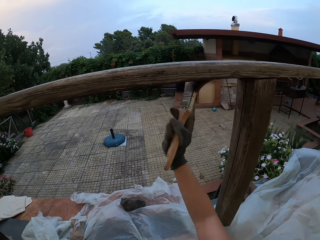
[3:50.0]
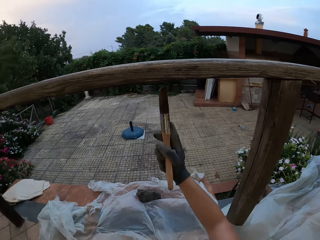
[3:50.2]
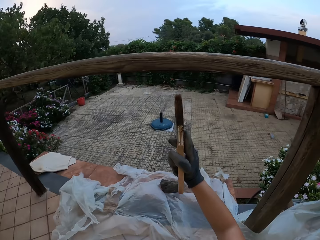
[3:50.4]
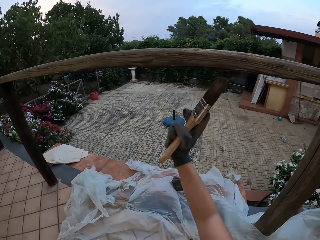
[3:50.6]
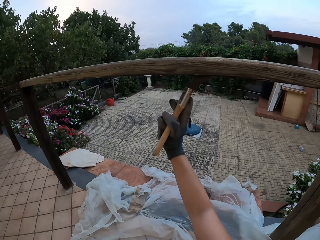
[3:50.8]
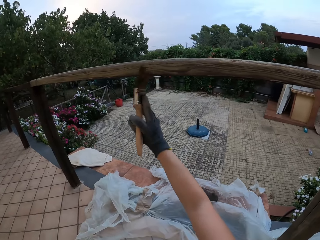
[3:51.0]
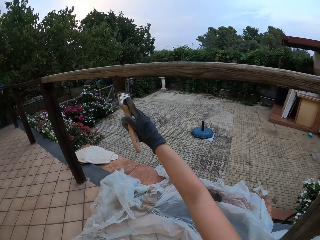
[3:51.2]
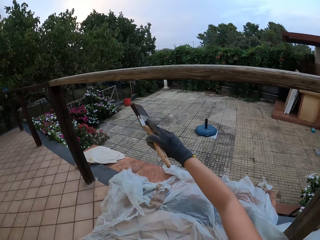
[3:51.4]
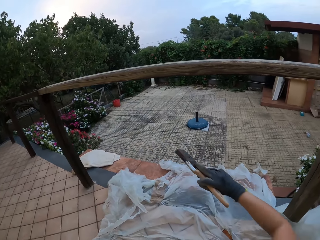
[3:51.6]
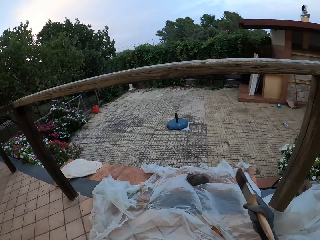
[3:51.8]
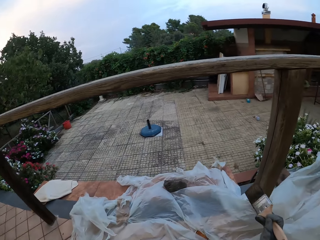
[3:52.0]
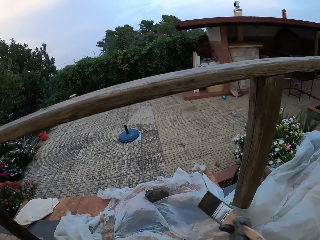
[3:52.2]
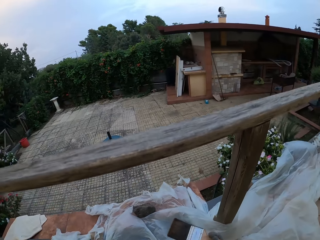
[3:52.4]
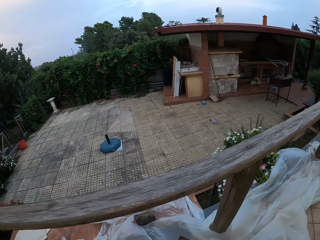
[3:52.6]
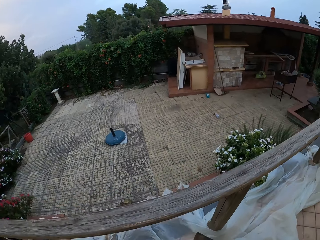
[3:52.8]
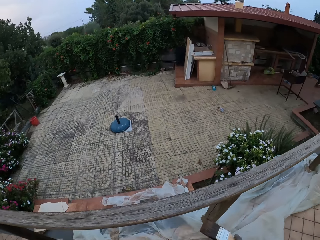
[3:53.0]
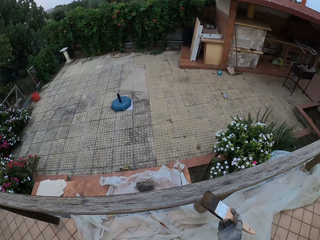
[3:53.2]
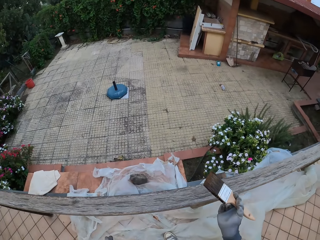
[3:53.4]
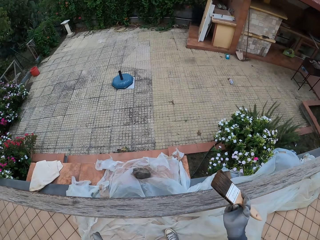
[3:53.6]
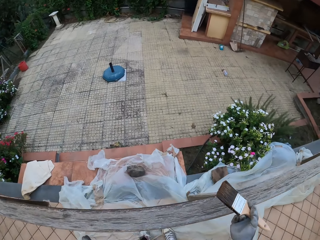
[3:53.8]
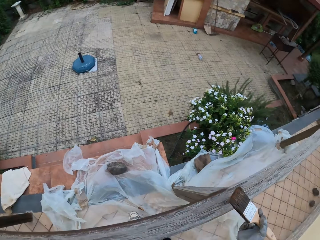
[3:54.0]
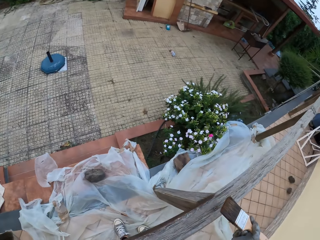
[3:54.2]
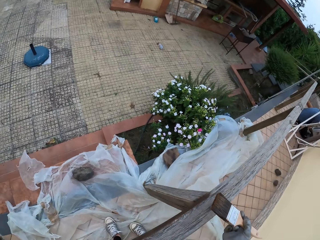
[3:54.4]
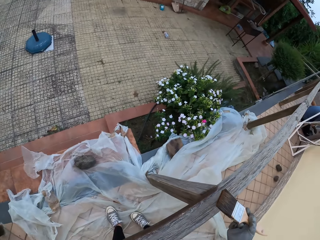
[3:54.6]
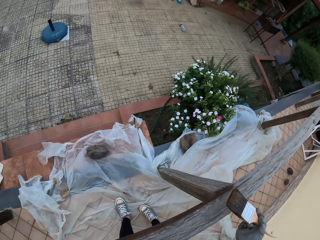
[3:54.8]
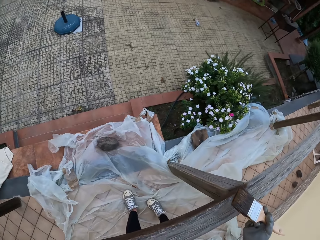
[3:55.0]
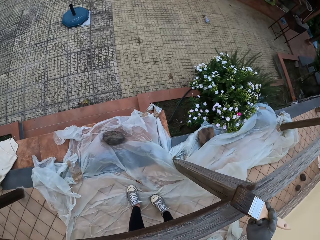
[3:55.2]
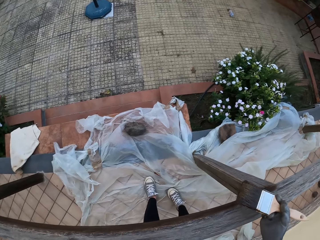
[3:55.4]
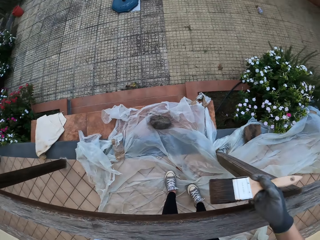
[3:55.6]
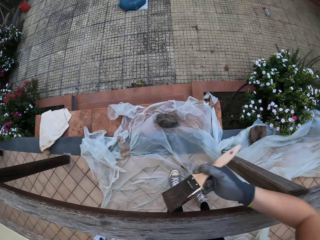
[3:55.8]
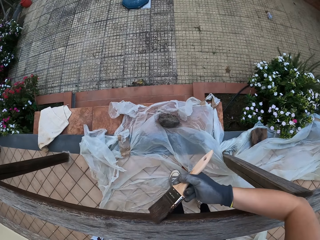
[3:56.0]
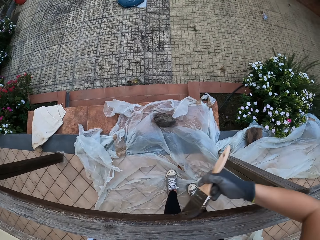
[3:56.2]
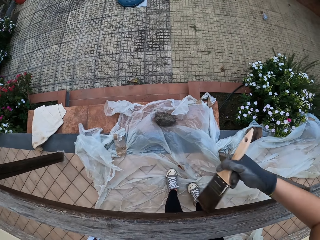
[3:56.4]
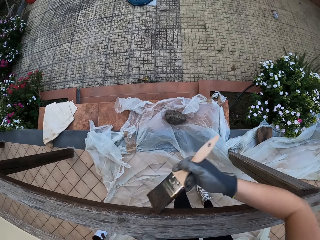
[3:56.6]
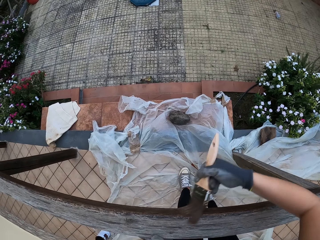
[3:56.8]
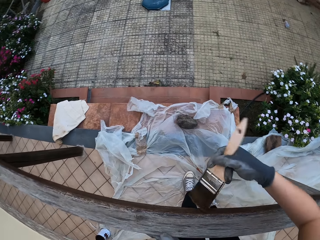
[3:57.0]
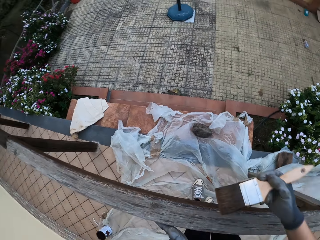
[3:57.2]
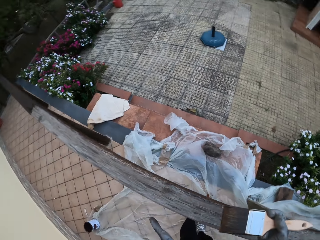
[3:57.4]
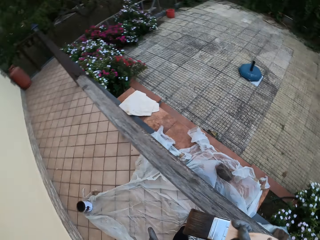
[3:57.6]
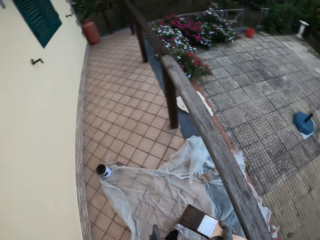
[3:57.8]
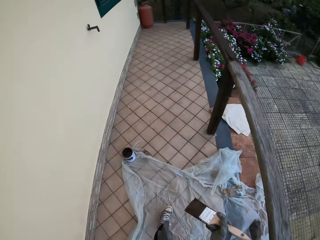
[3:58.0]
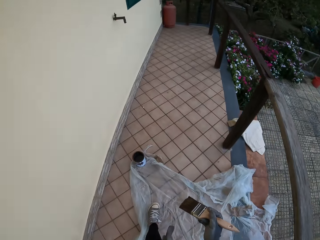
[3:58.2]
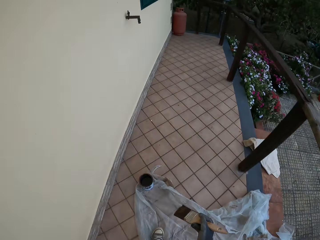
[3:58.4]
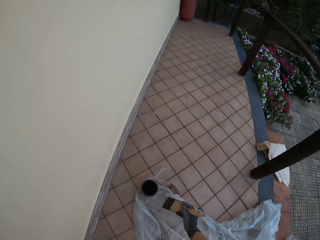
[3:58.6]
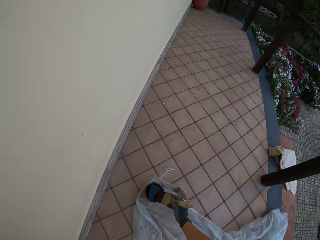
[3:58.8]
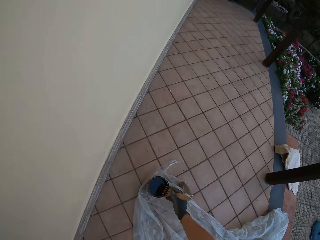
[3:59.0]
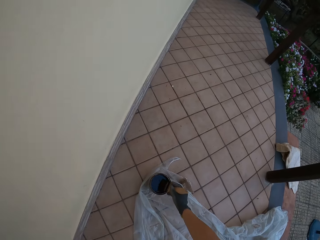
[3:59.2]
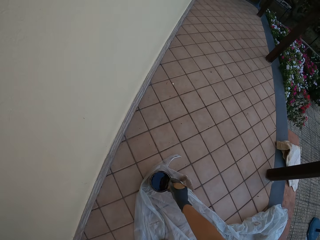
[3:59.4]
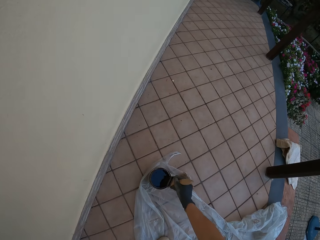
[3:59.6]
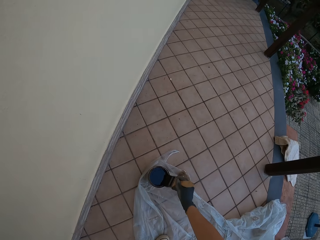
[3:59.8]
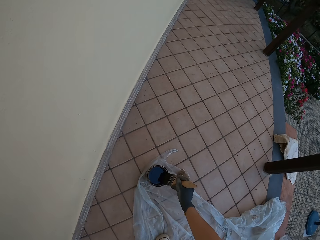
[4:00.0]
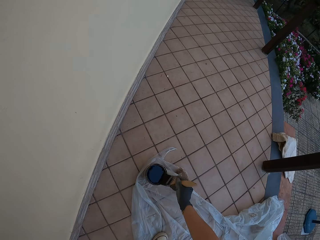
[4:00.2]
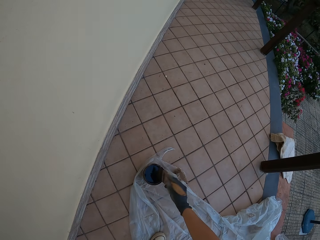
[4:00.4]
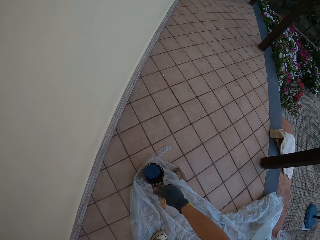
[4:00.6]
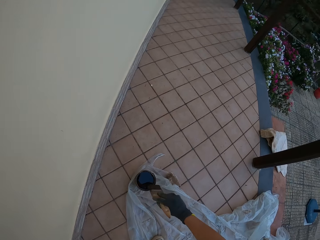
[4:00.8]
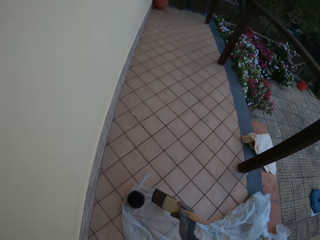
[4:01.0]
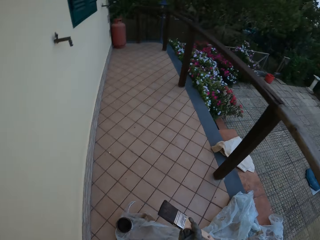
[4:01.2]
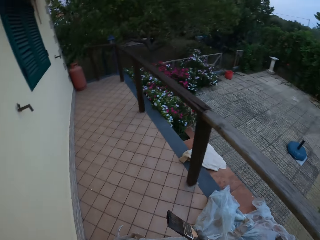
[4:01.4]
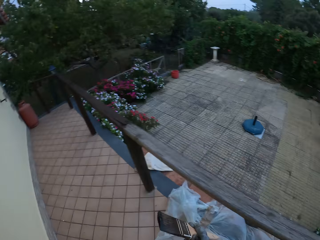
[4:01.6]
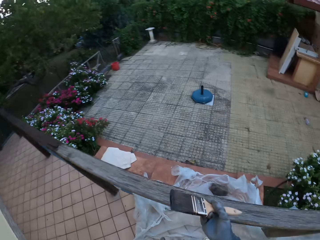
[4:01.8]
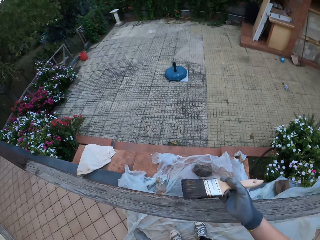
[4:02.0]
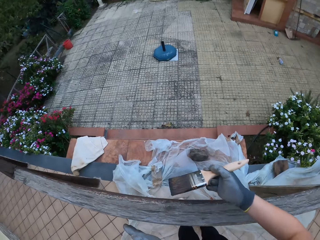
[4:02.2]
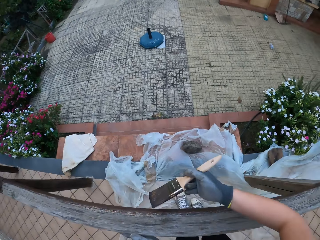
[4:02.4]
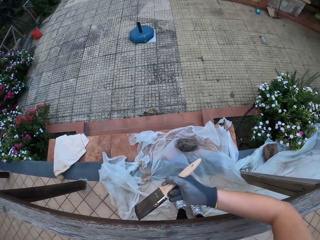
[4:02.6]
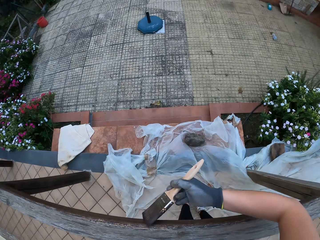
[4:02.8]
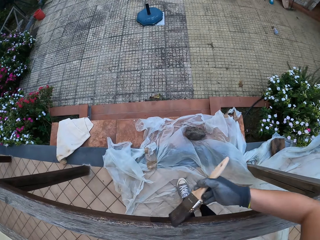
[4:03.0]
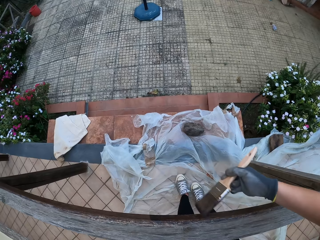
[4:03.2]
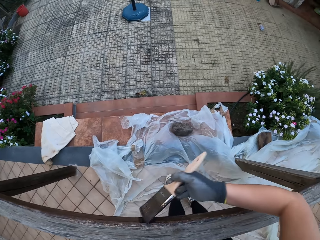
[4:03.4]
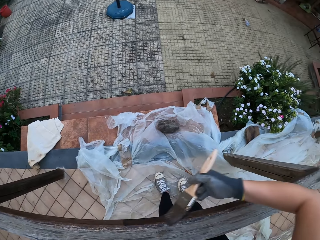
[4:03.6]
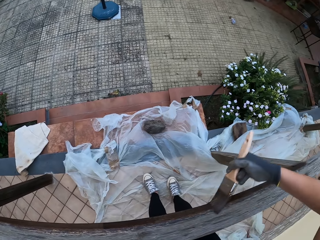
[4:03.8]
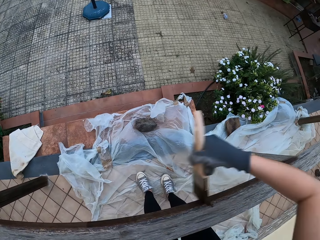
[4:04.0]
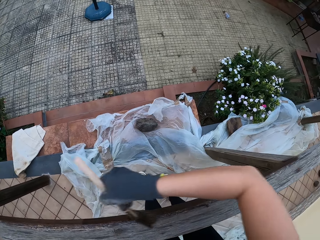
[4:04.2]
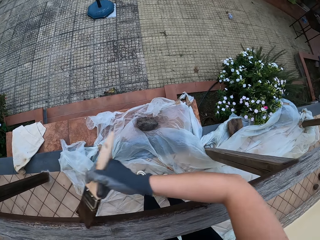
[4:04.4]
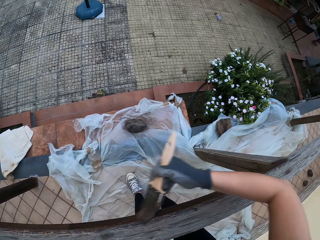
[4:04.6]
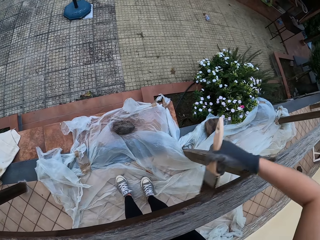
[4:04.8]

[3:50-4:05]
The camera wearer removes the paintbrush from the wooden rail fence. He paints the wooden rail fence with the paintbrush. He removes the paintbrush from the wooden rail fence. He stares at the wooden rail fence. He paints the wooden rail fence with the paintbrush. He removes the paintbrush from the wooden rail fence. He looks around the compound and walks towards the bucket of paint or wood paint can on the floor. He dips the paintbrush in his gloved right hand into the paint bucket on the floor. He drains the paint on the paintbrush in his gloved right hand at the edge of the paint bucket on the floor. He wipes the paintbrush on the wood paint can. He looks around the compound. He places his gloved left hand on the wooden top rail. He paints the wooden top rail with the paintbrush in his gloved right hand.

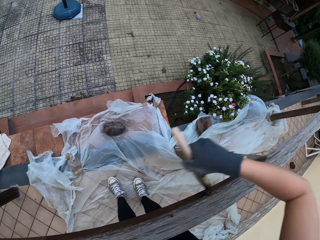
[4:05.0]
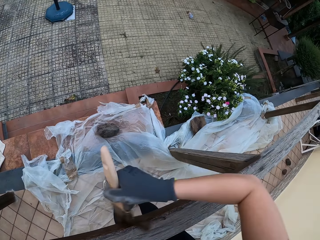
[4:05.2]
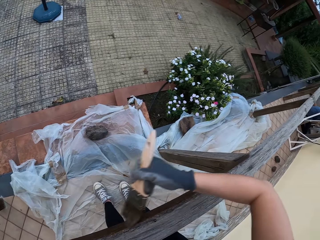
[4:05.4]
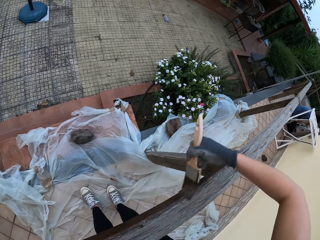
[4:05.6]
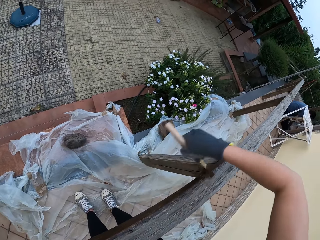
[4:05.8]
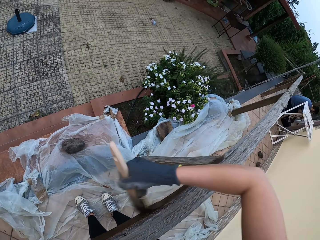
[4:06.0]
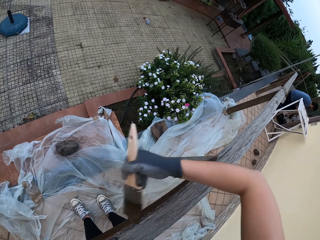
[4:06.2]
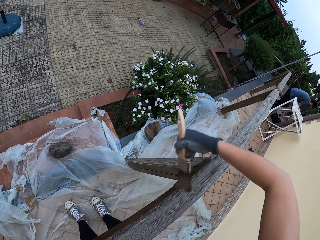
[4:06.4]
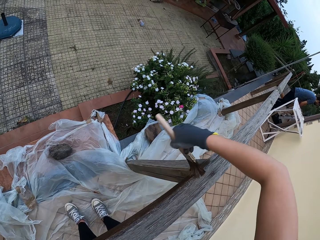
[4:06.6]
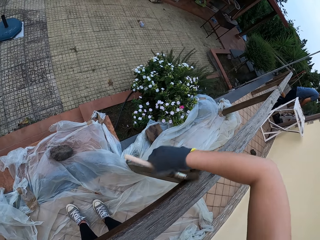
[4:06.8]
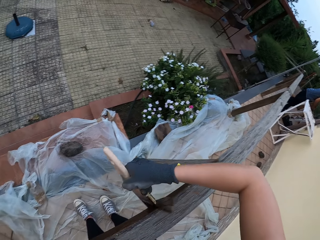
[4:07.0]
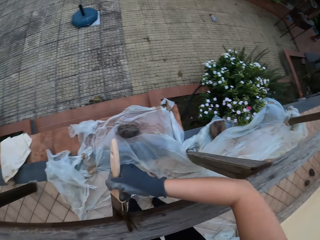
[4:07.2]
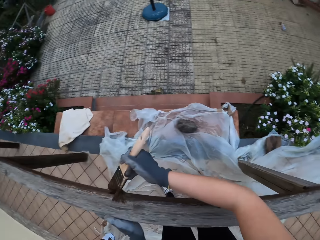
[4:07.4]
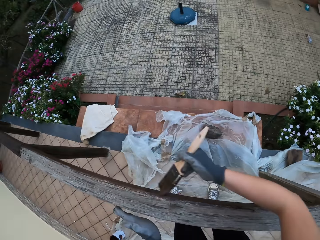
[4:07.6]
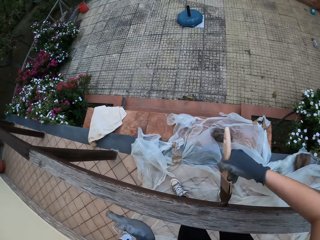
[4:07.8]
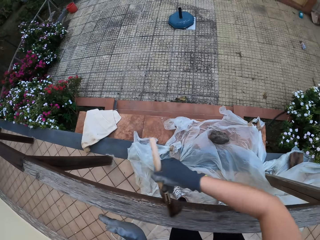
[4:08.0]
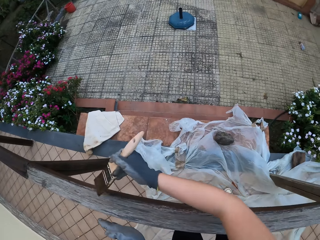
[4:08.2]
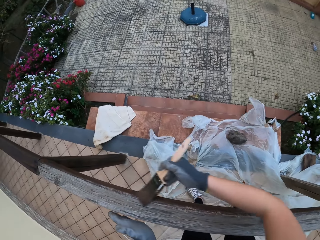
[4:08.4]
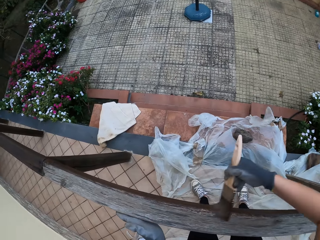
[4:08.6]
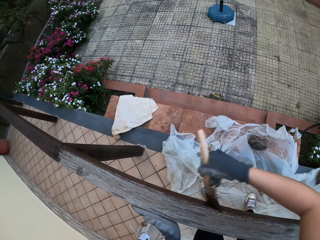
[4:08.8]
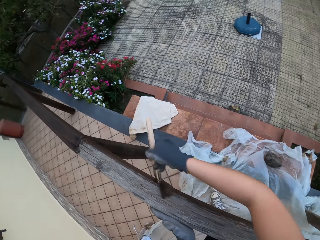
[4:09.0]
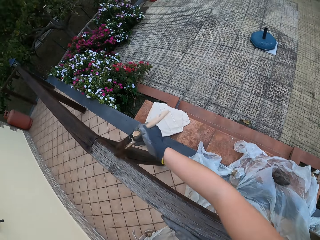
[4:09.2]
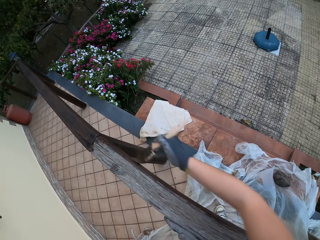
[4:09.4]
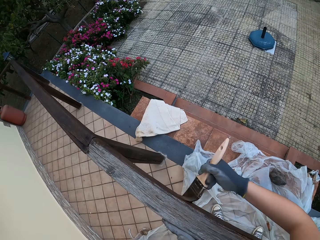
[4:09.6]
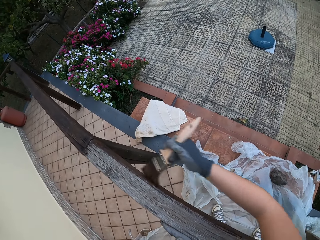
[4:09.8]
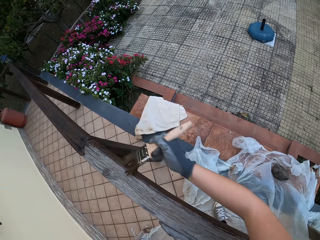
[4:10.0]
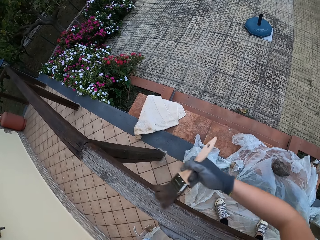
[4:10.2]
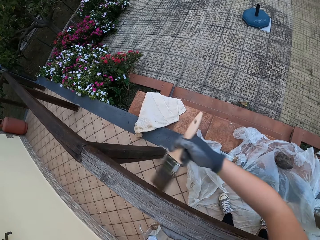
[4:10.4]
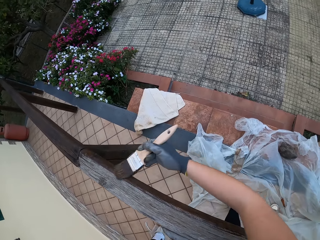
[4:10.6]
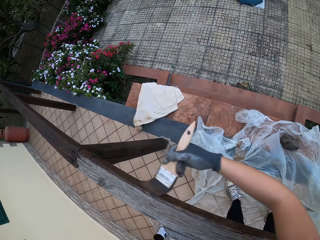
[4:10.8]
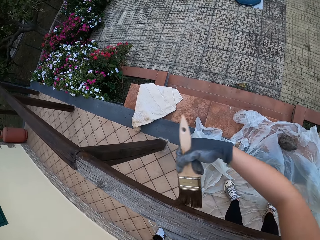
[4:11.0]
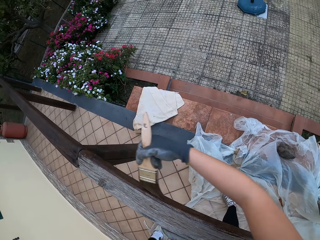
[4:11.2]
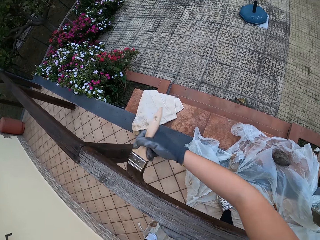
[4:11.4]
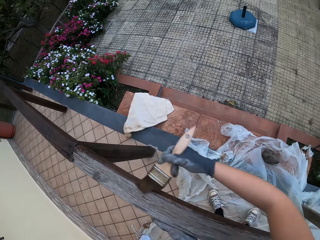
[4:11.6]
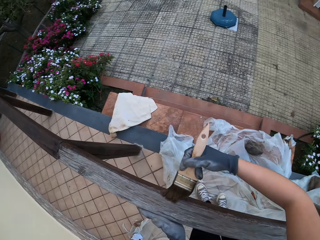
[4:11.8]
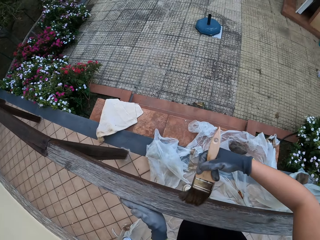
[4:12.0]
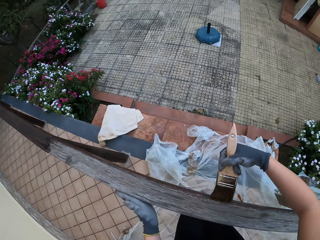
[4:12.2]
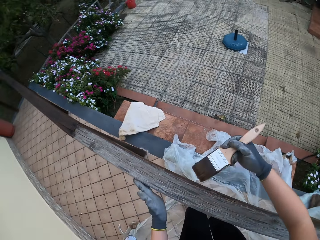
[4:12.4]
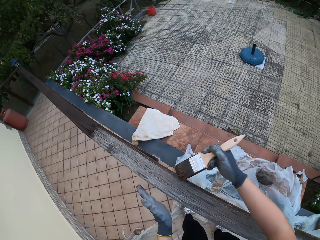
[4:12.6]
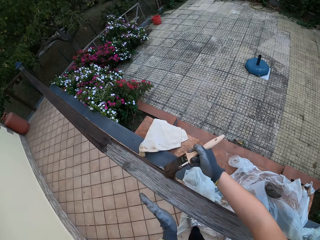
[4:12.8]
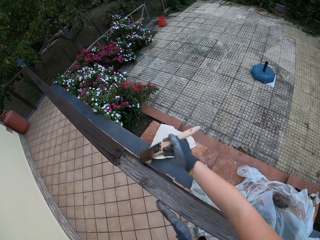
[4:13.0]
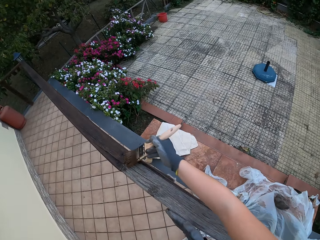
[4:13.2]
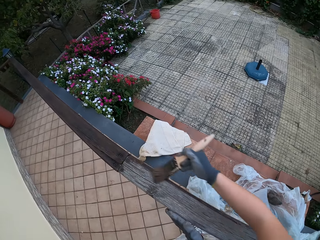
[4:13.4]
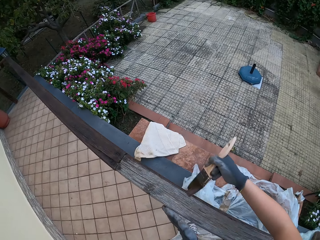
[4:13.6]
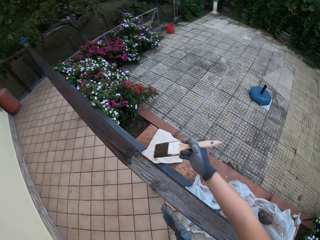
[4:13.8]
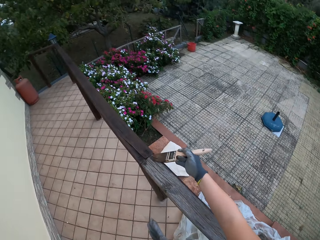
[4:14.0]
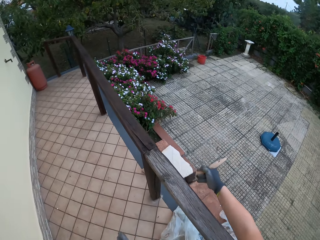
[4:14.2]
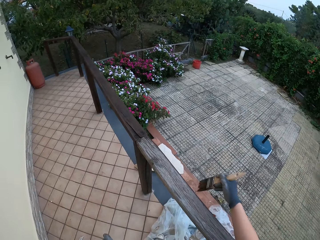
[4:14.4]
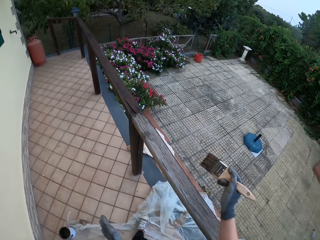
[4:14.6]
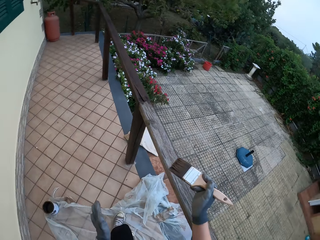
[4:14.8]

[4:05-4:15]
The camera wearer removes the paintbrush from the wooden rail fence. They paint the wooden rail fence with the paintbrush.
